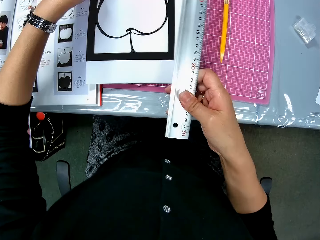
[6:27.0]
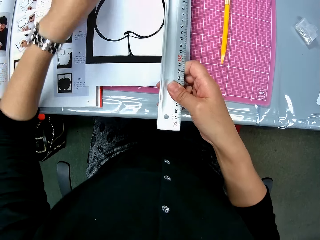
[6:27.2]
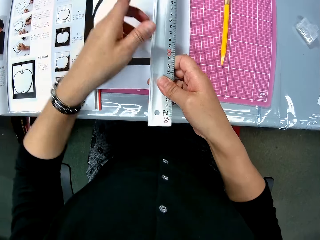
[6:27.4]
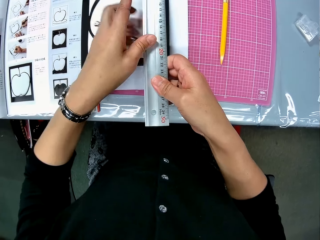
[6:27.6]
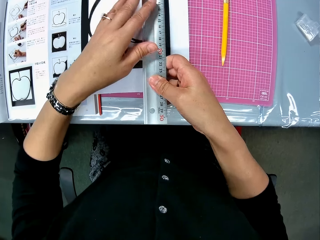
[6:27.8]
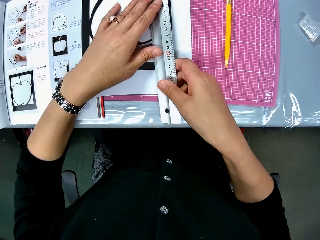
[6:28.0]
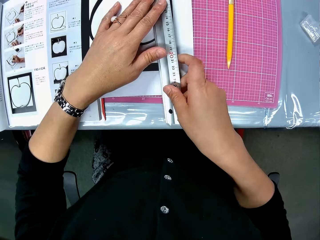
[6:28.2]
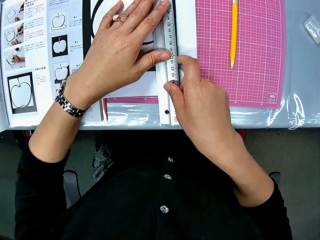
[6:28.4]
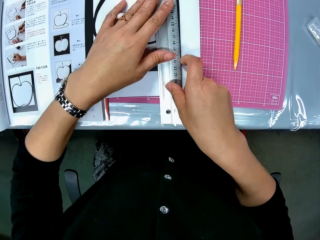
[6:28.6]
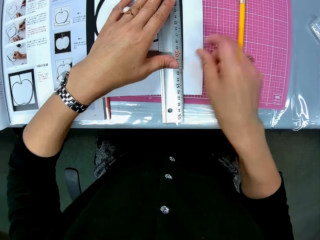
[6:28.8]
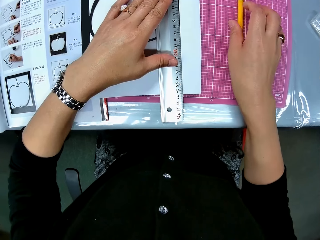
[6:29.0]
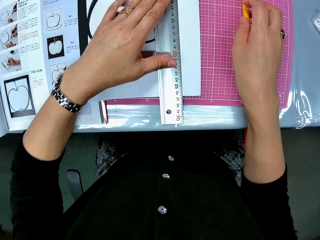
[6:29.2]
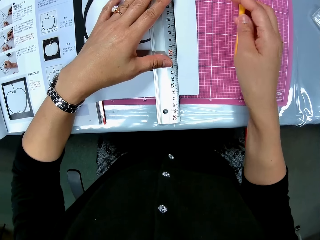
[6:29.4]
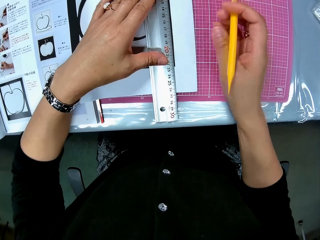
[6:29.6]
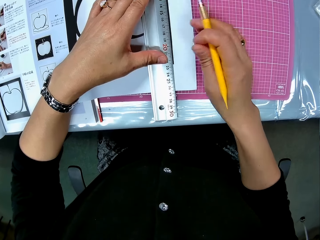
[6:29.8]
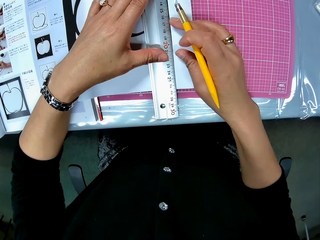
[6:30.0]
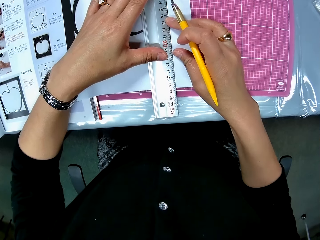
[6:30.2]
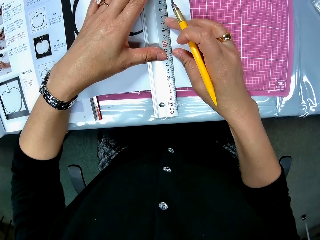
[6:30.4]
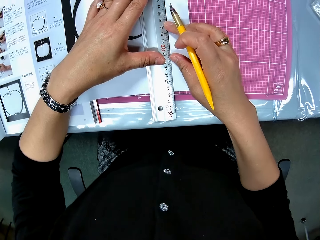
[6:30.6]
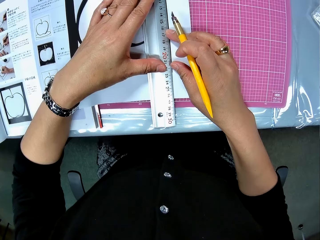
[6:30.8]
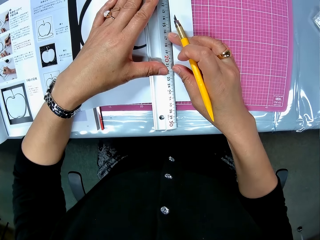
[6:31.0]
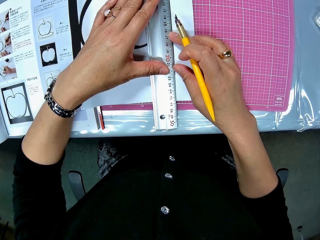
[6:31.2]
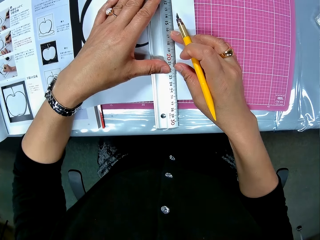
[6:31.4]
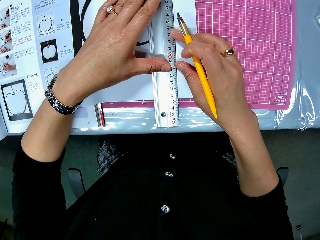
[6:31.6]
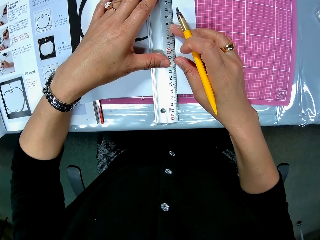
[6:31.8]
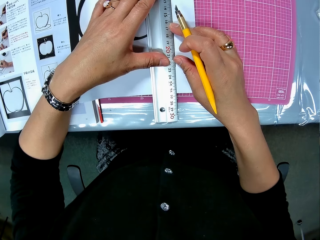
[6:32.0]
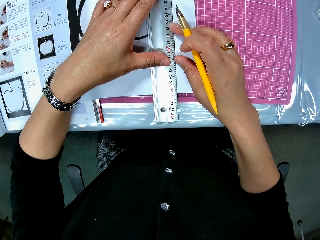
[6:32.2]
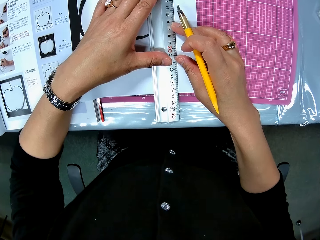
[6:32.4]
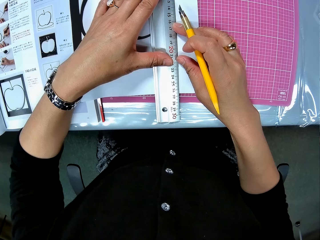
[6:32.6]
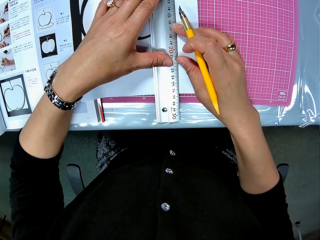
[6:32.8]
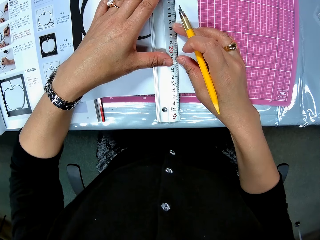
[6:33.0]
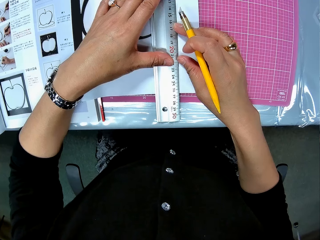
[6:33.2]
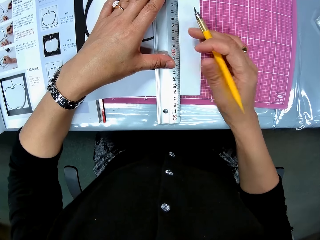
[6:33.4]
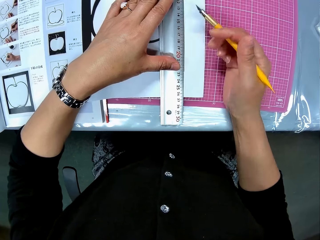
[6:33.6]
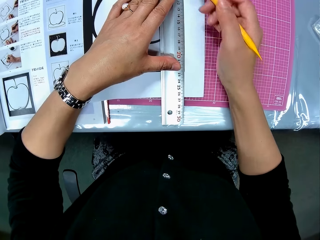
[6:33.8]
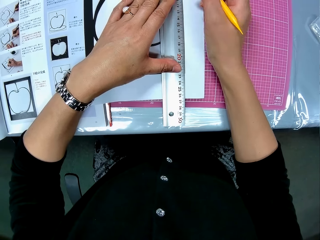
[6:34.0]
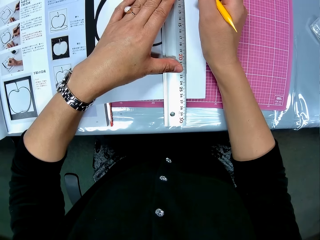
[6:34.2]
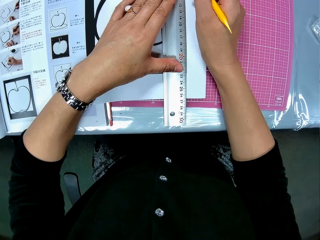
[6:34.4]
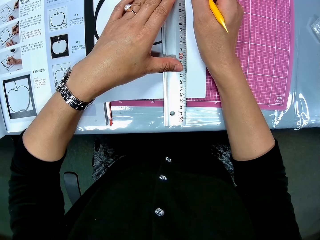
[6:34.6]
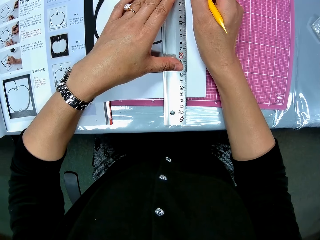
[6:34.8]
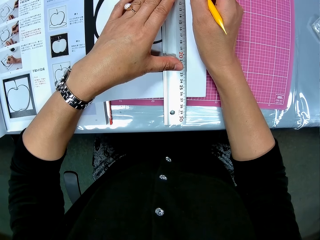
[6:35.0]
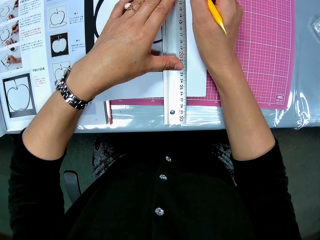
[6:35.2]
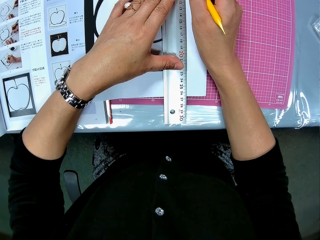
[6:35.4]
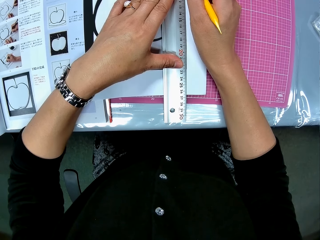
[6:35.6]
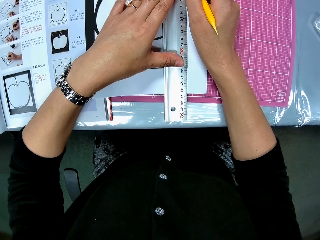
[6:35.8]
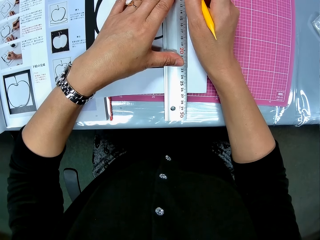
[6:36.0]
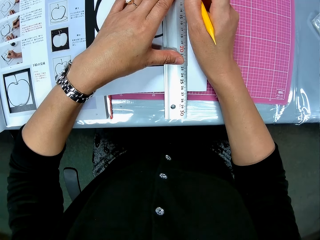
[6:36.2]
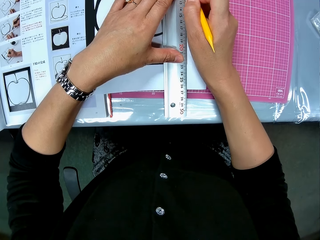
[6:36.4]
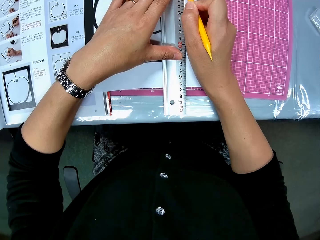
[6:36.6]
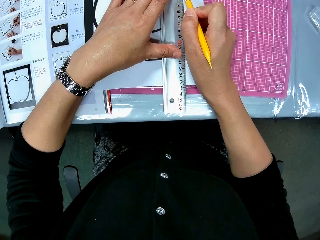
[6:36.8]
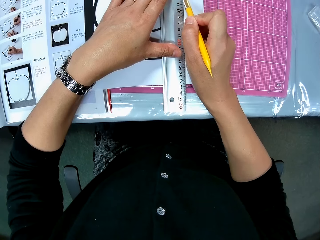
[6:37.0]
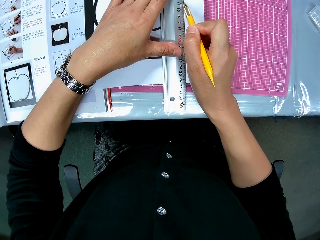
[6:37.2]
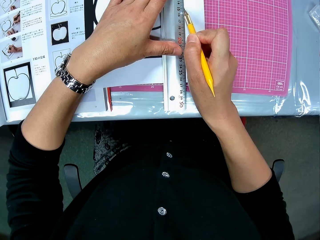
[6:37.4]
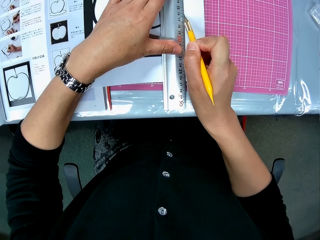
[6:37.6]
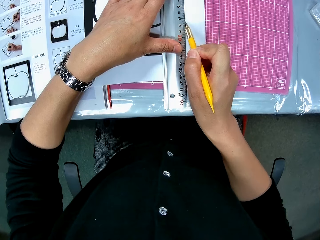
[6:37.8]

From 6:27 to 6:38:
The camera wearer places the ruler on the drawing book on the table. They measure the craft paper or drawing sheet. They pick up the craft cutter from the table. They cut out part of the drawing sheet with the cutter.

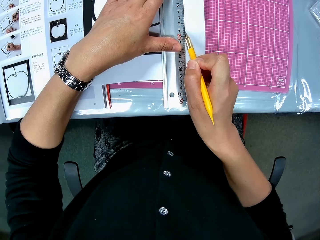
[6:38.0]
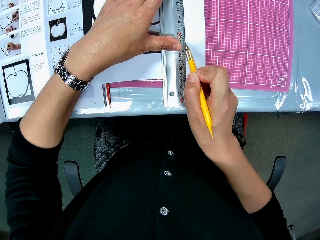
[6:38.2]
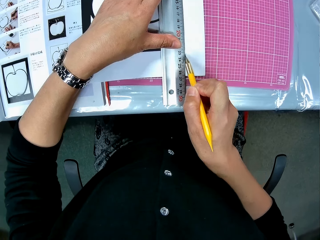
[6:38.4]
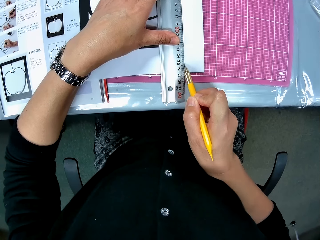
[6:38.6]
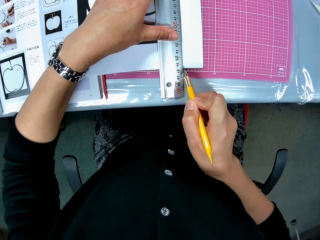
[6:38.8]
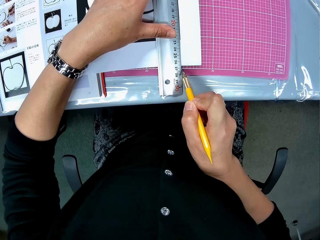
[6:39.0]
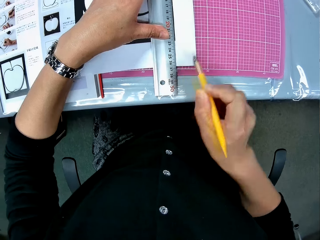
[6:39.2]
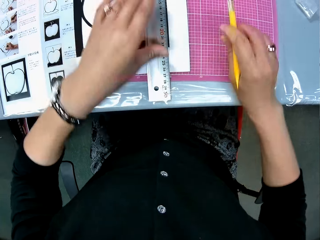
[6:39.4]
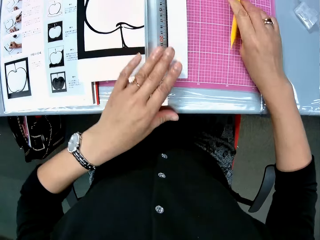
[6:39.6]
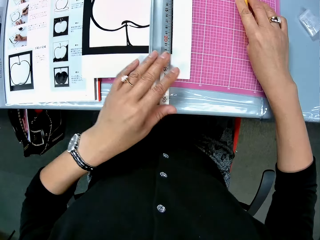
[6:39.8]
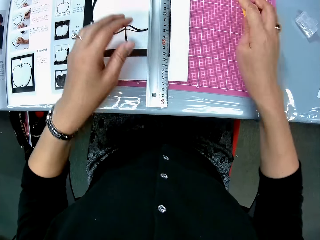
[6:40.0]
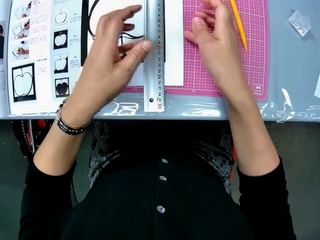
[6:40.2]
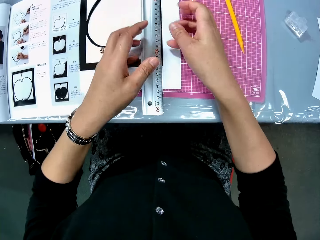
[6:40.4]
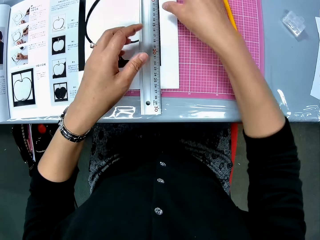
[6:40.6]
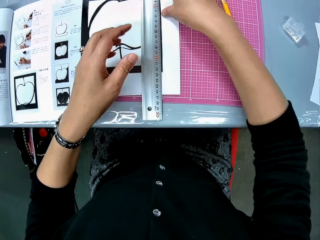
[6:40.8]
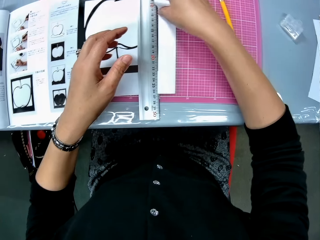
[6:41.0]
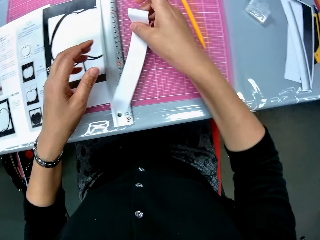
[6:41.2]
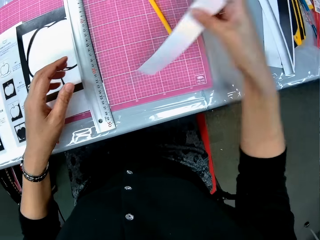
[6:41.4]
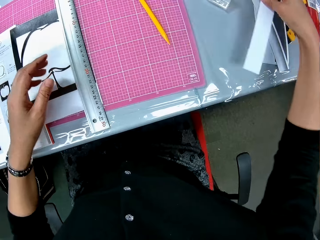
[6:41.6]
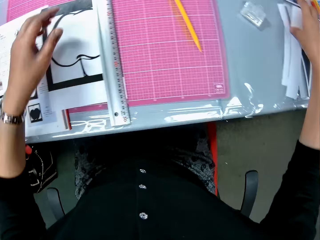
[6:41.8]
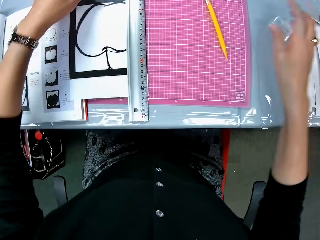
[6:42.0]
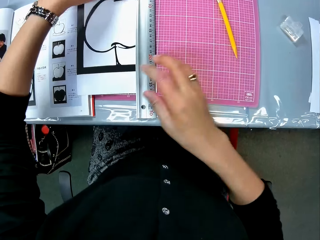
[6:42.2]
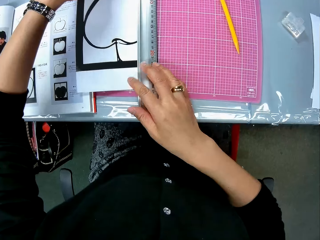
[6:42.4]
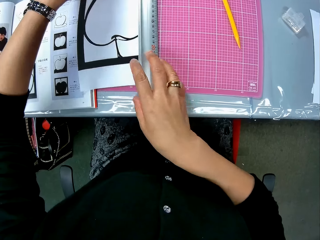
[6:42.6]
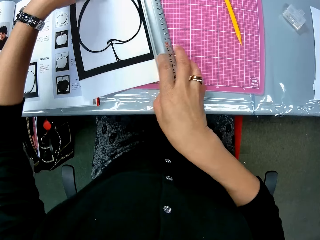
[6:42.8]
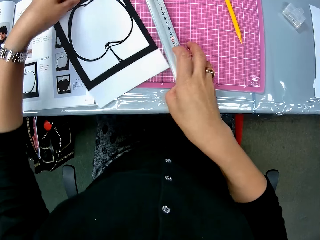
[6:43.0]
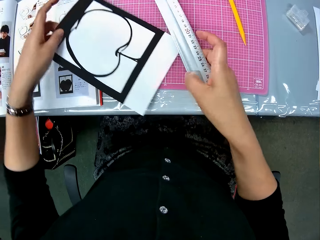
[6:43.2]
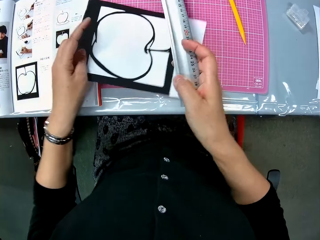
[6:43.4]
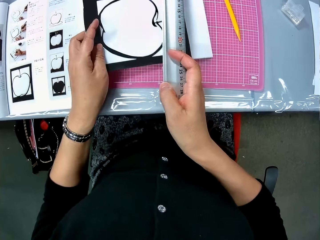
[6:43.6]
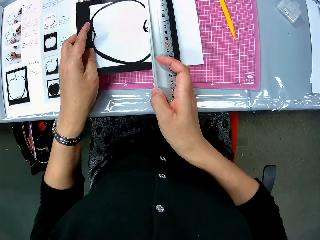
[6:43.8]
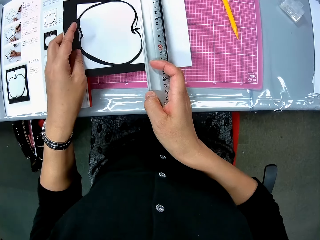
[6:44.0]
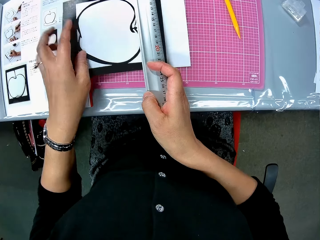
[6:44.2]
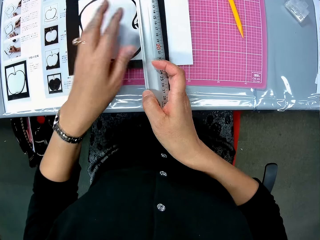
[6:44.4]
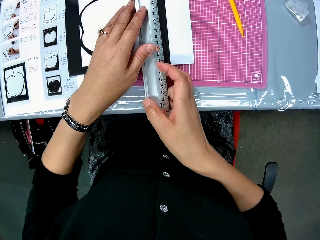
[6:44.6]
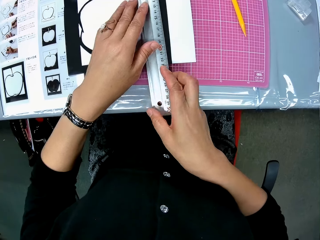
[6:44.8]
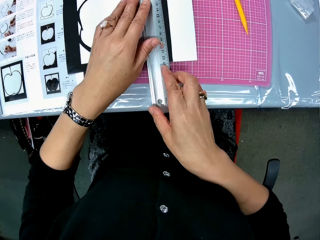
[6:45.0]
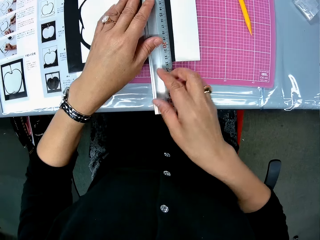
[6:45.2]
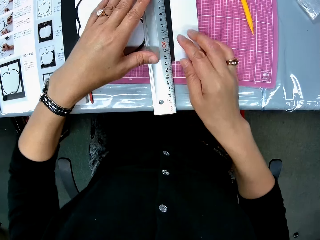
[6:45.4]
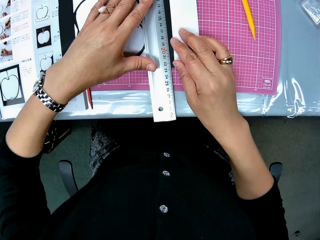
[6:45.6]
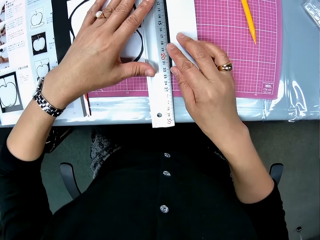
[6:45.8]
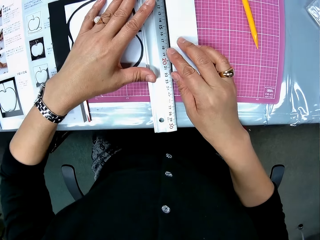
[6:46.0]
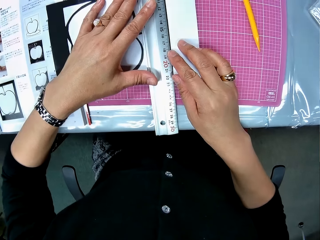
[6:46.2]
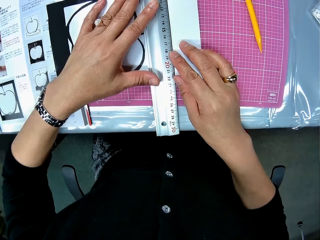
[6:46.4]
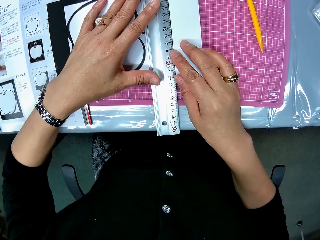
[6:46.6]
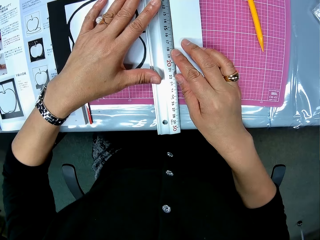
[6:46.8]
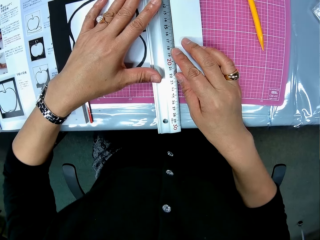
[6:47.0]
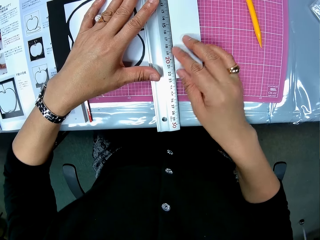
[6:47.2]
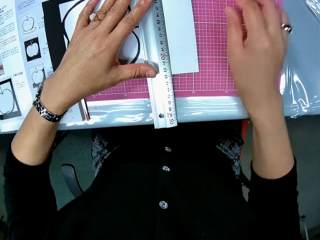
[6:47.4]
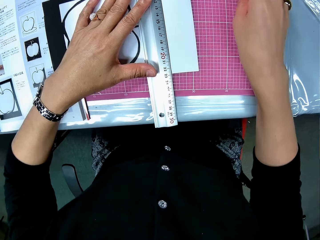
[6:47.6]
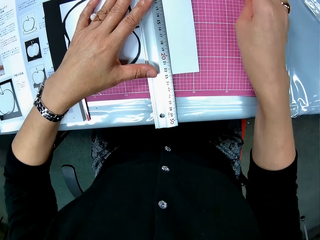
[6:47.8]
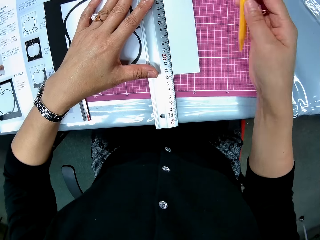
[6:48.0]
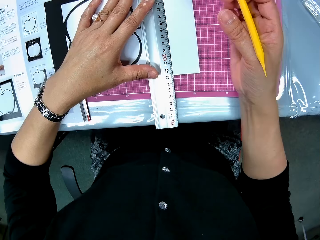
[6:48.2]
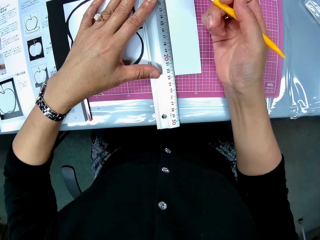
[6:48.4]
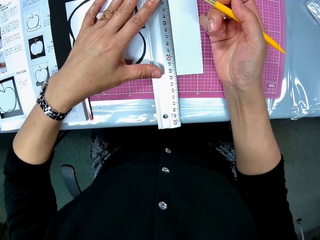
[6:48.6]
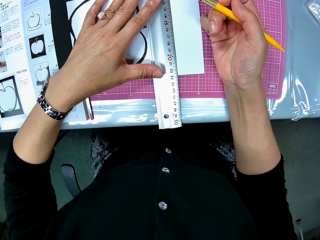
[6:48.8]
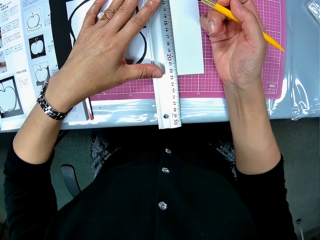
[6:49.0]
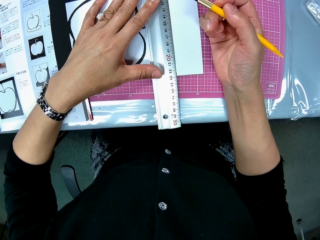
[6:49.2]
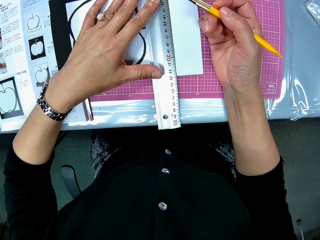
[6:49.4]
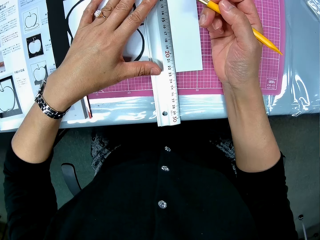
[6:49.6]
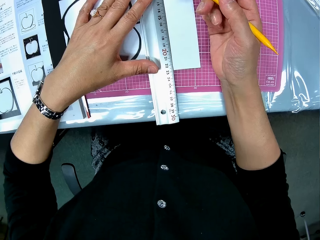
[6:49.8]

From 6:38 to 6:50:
The camera wearer drops the craft cutter on the table. She removes the detached part of the drawing sheet with her right hand. She drops the detached part of the drawing sheet on the table. She holds the ruler with her right hand. She turns the drawing sheet with her left hand. She places the ruler on the drawing book on the table. She measures the craft paper. She picks up the craft cutter from the table.
